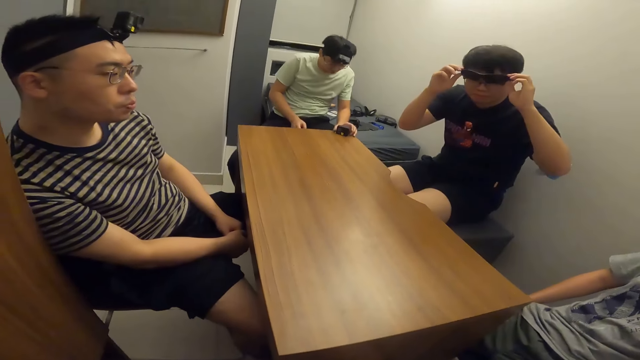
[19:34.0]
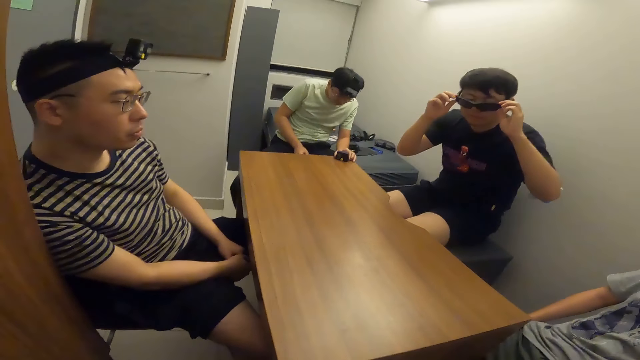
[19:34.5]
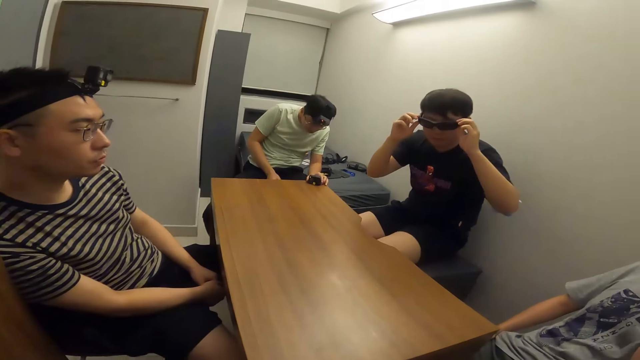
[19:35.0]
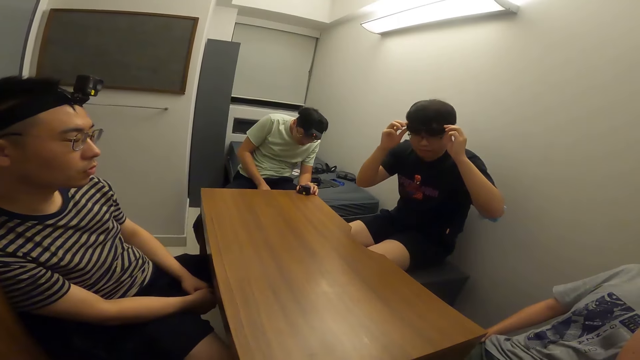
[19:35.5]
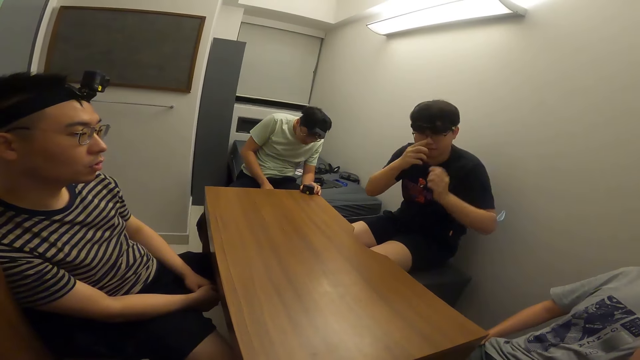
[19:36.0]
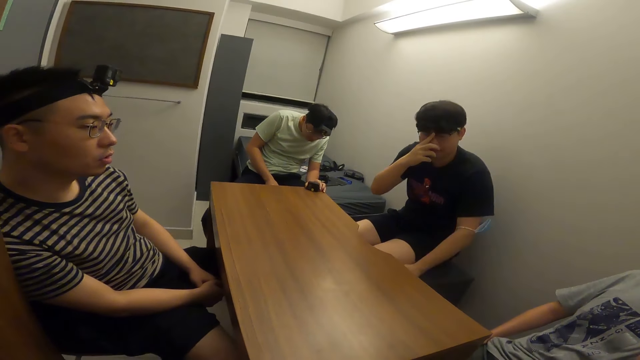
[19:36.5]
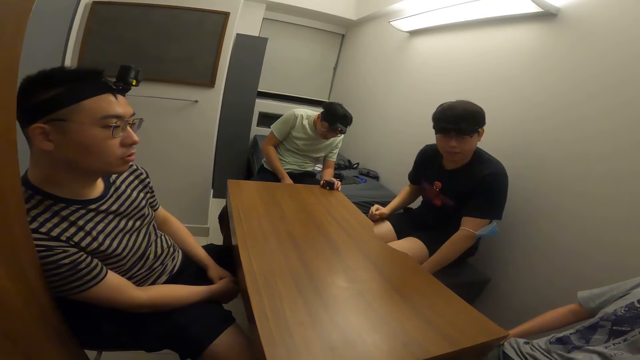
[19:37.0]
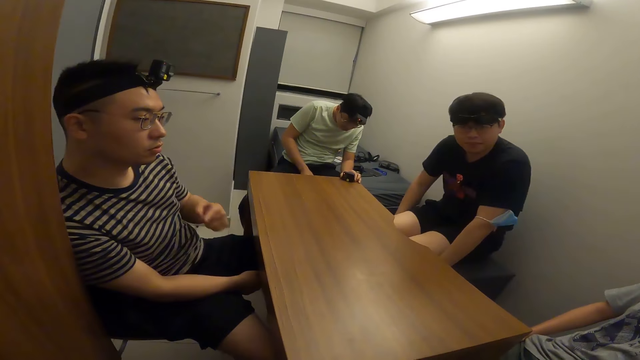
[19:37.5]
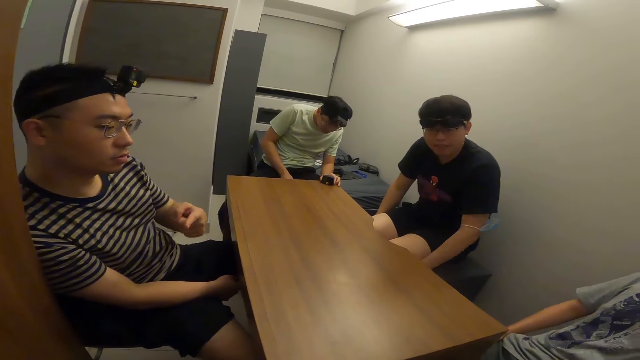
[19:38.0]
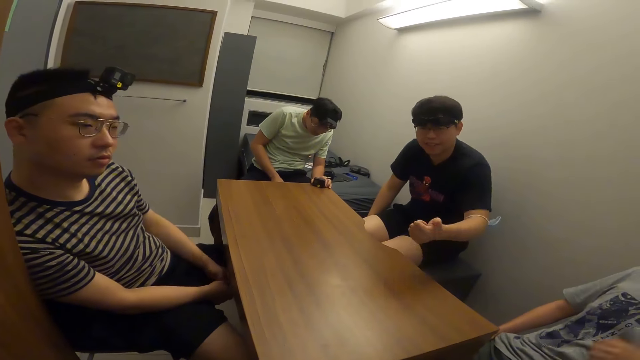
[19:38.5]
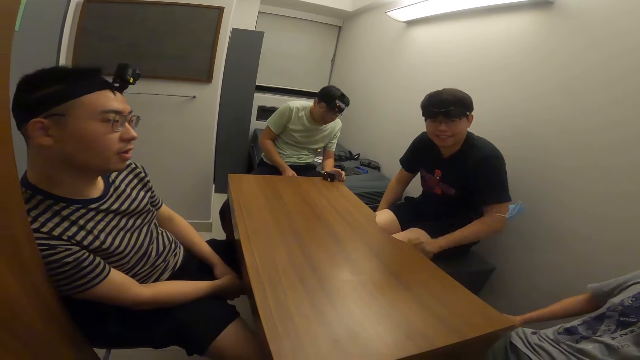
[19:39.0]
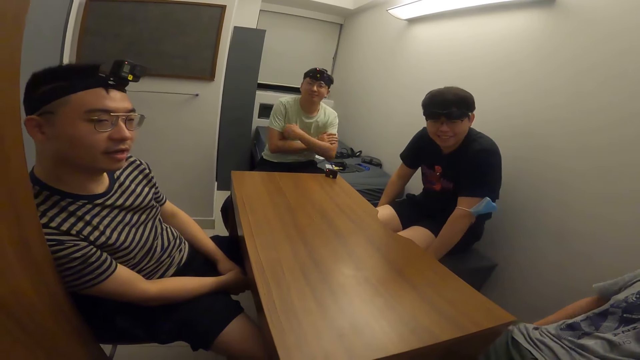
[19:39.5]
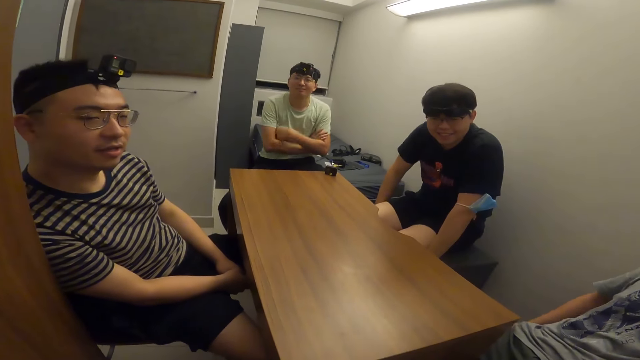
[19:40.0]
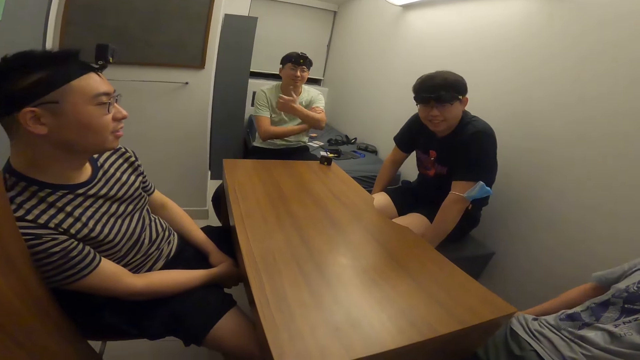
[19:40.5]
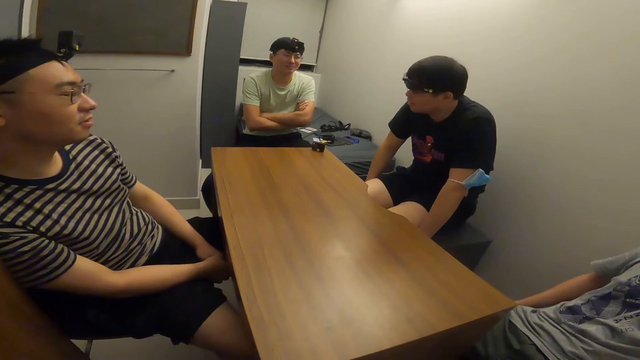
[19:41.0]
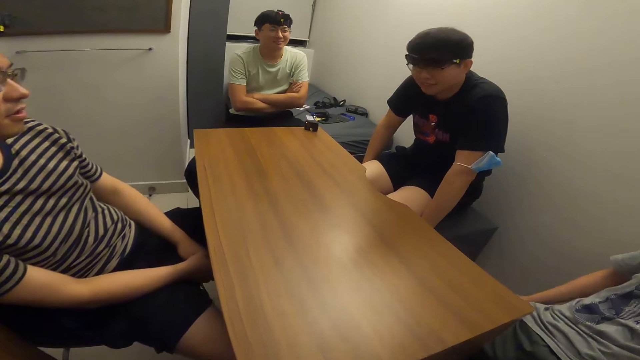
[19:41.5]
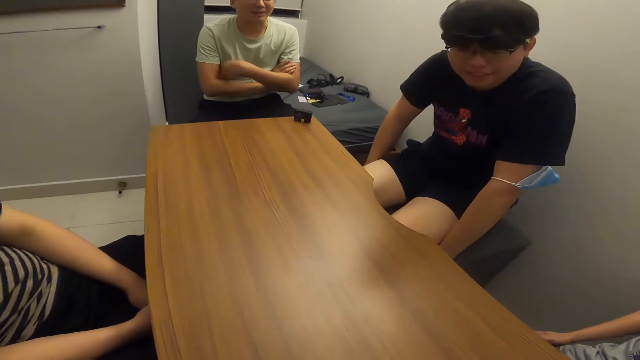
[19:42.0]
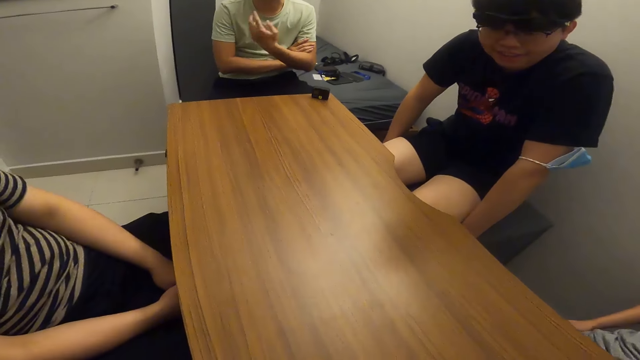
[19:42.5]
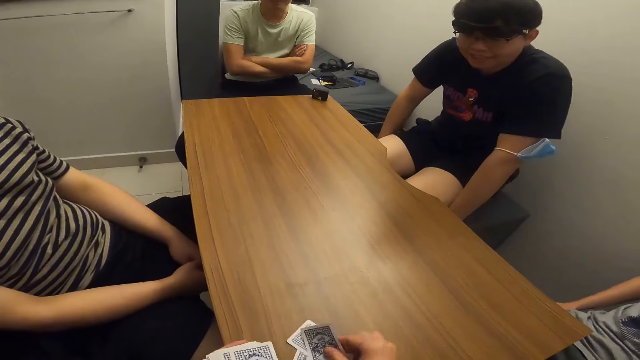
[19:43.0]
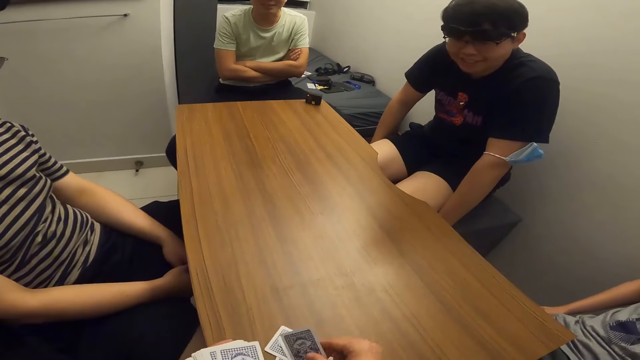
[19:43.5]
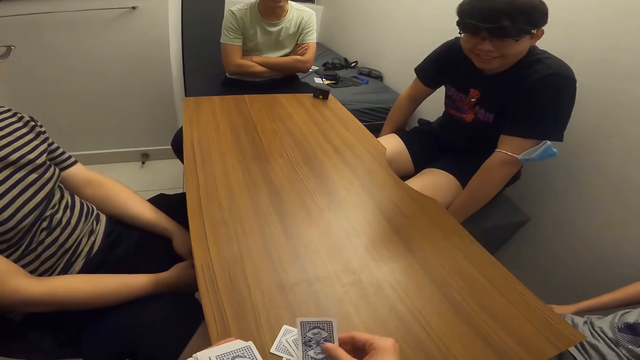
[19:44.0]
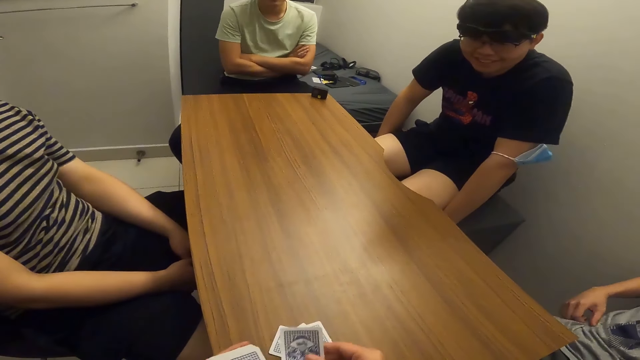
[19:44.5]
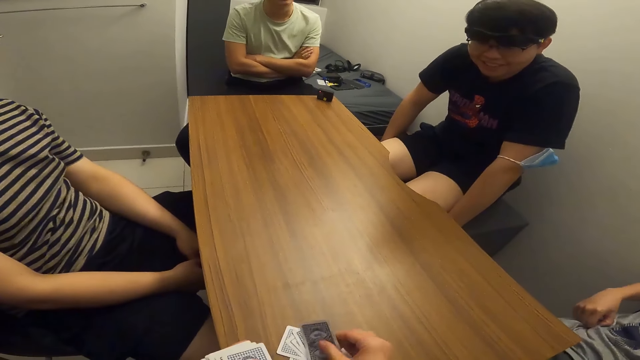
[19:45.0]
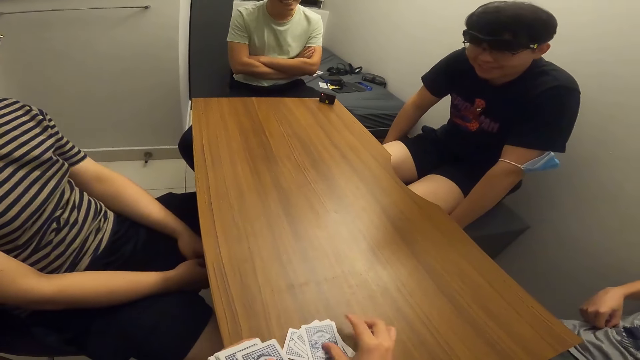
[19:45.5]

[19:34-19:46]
The camera wearer shares cards to a man and another man with his hands. He puts the cards on the table.

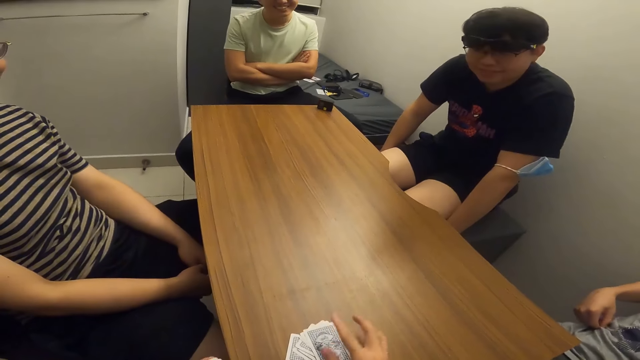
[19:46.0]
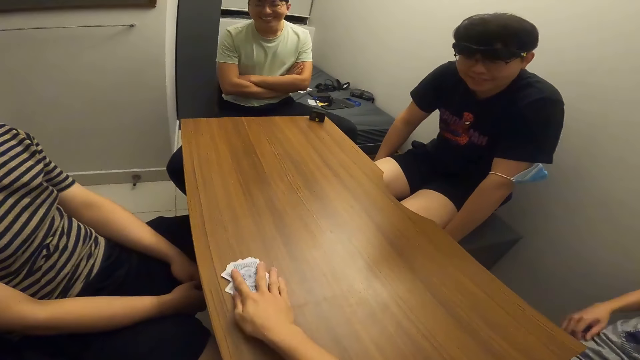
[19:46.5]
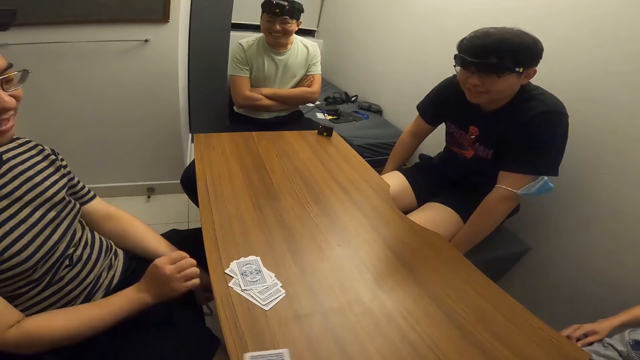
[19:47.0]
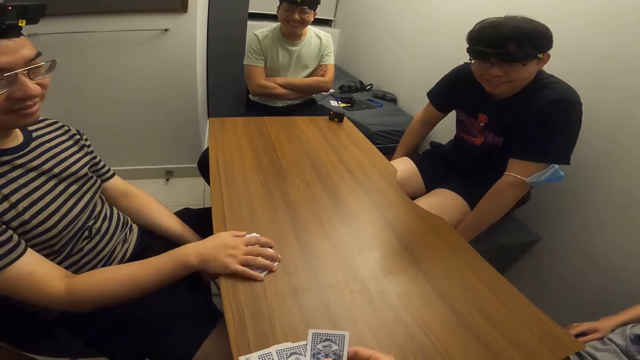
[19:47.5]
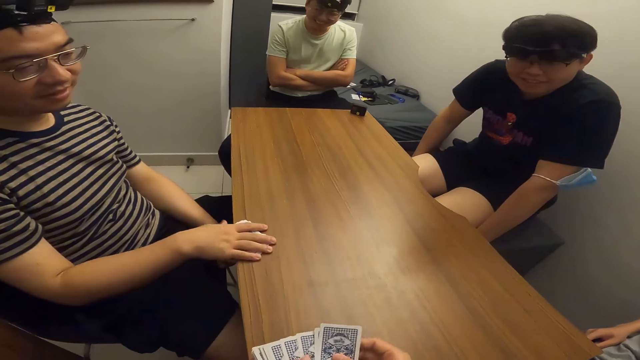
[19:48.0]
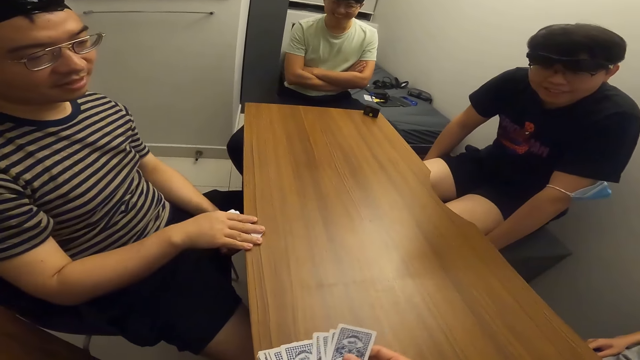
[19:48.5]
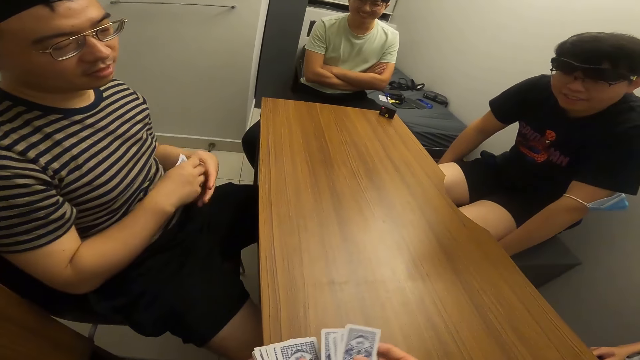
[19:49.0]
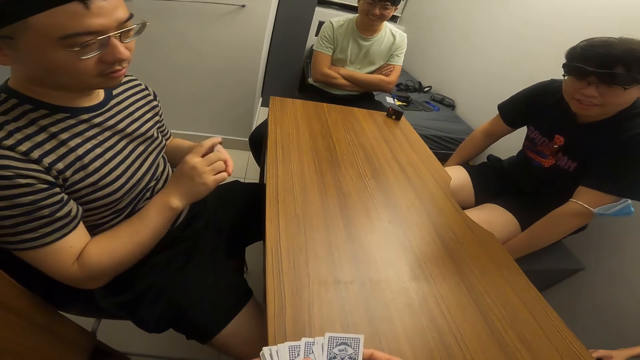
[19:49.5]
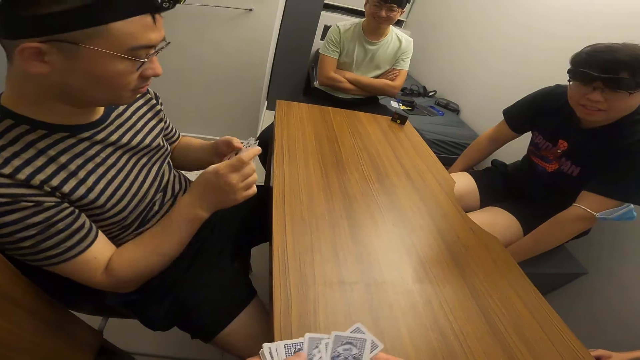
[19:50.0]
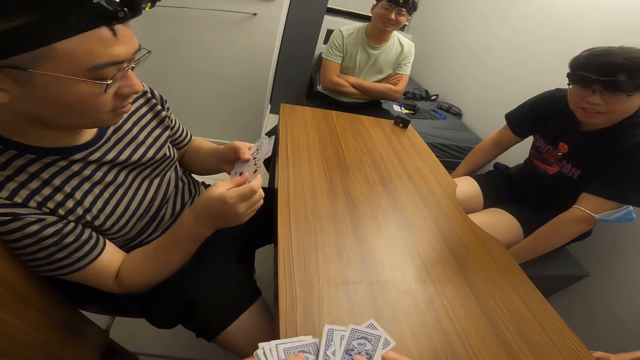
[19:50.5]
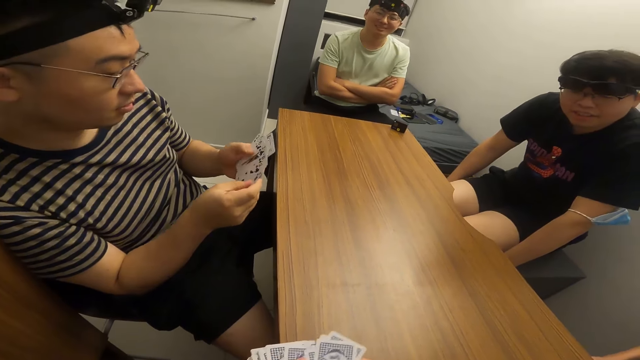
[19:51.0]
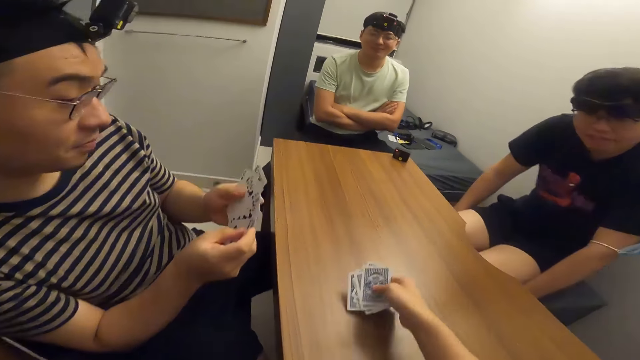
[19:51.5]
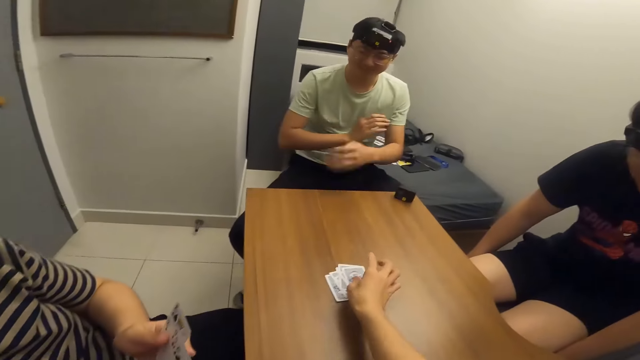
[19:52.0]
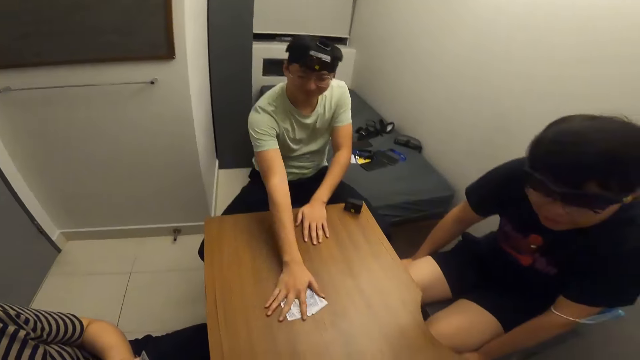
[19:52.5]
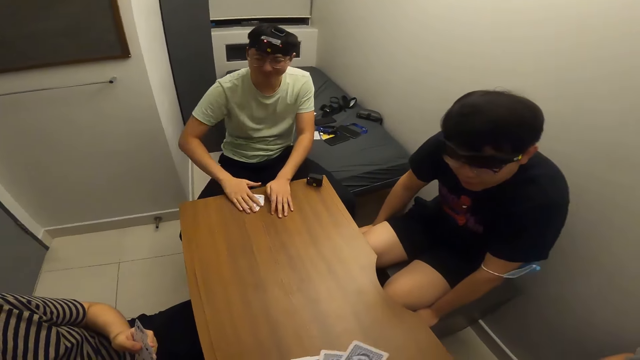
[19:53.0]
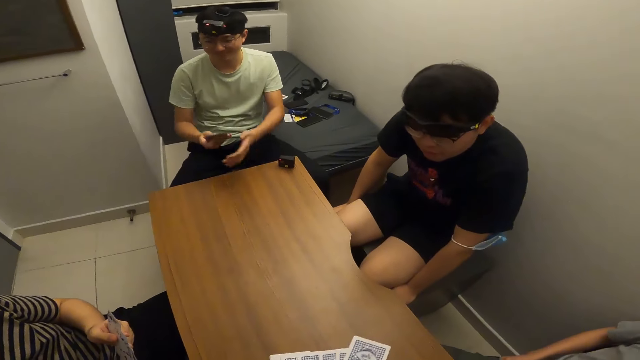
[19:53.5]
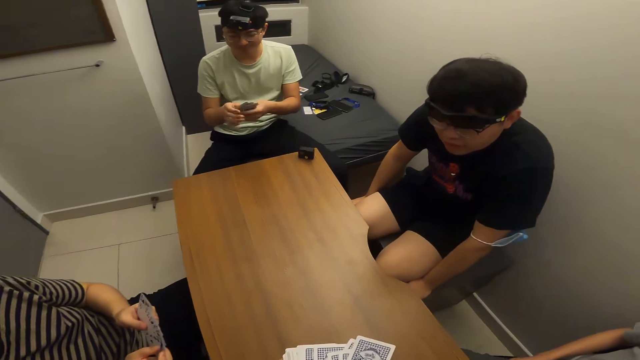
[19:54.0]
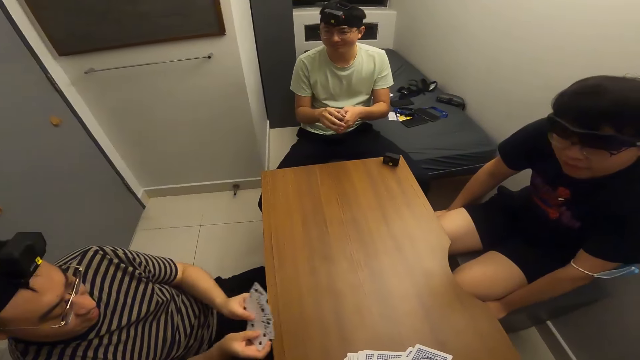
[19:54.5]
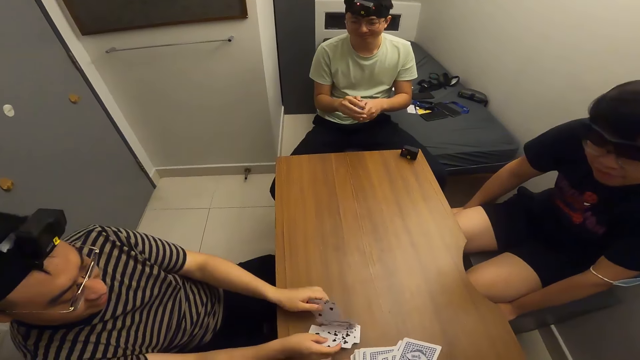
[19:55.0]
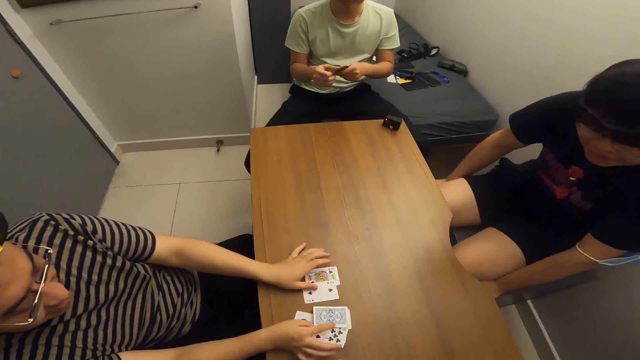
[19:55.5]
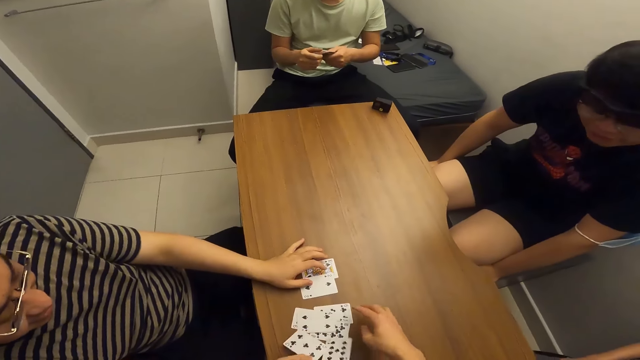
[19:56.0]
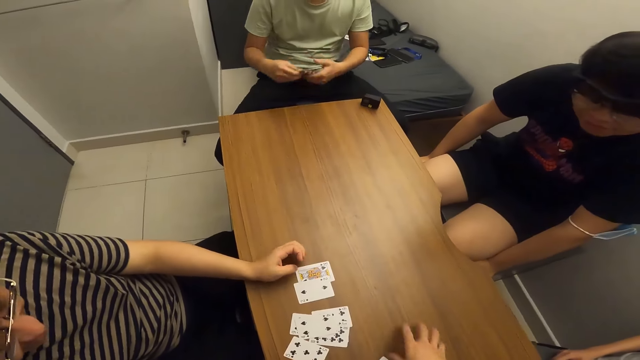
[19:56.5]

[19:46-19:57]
The camera wearer moves the cards on the table. They shuffle the cards, put the cards on the table and shuffle the cards. A man returns the cards to the camera wearer with his hands. He puts the cards on the table.
